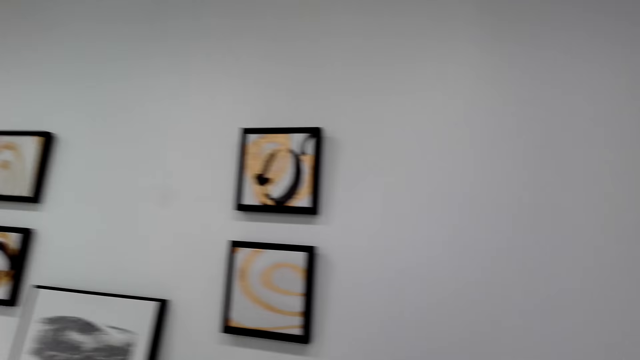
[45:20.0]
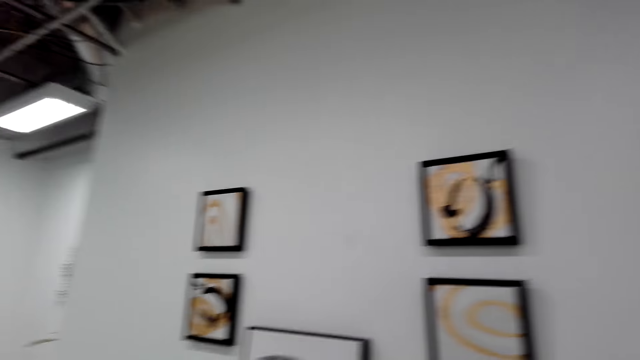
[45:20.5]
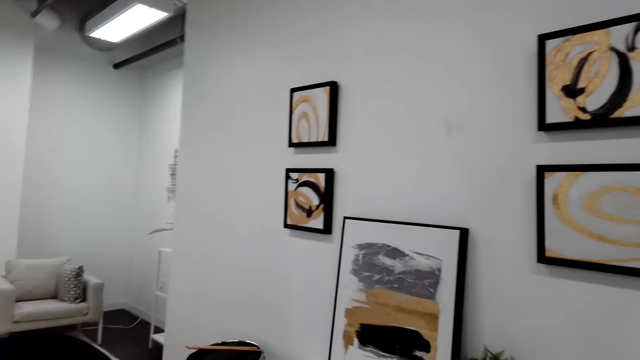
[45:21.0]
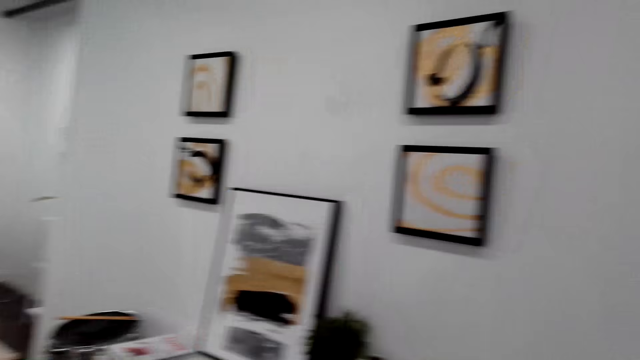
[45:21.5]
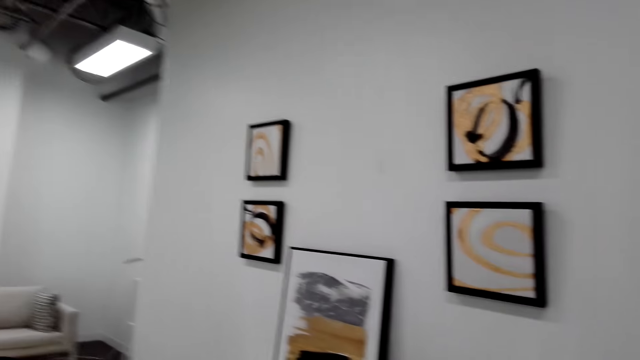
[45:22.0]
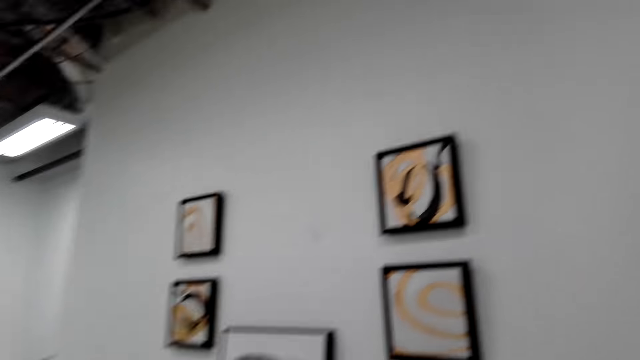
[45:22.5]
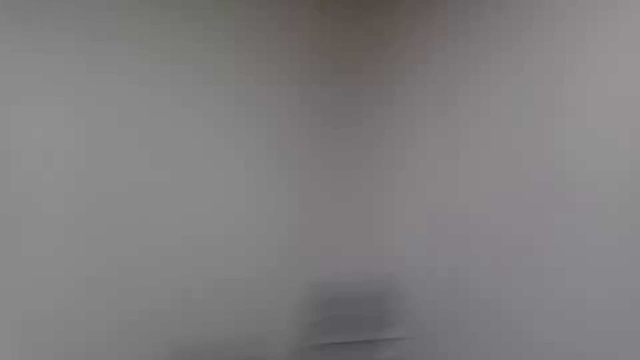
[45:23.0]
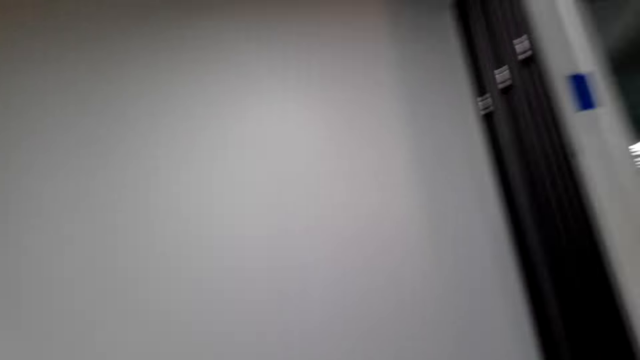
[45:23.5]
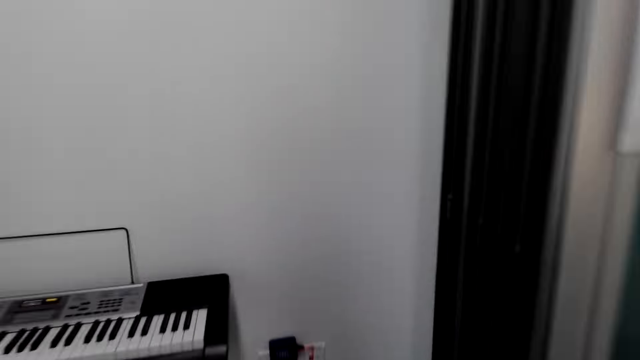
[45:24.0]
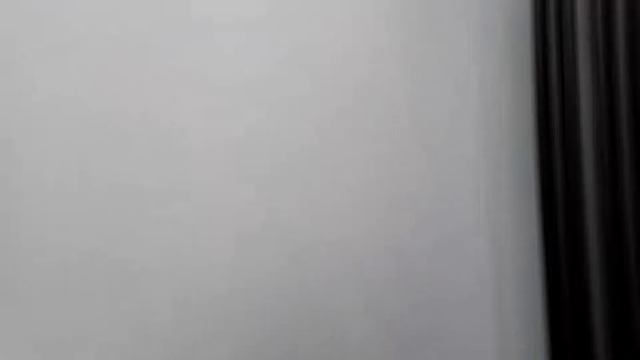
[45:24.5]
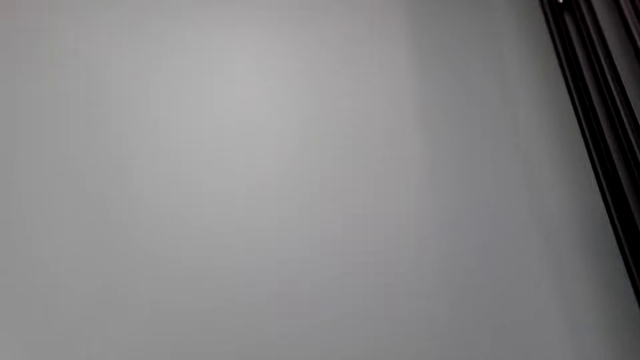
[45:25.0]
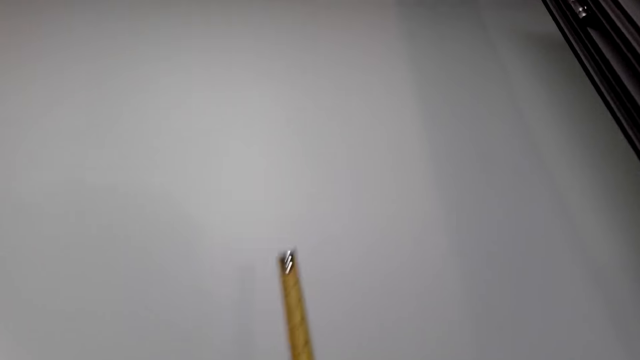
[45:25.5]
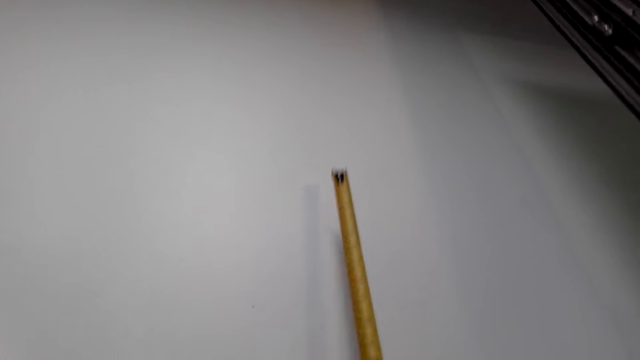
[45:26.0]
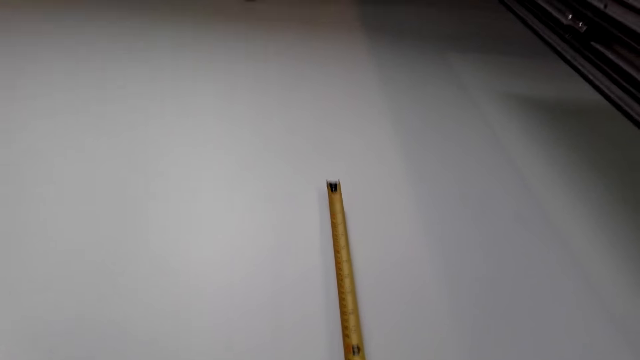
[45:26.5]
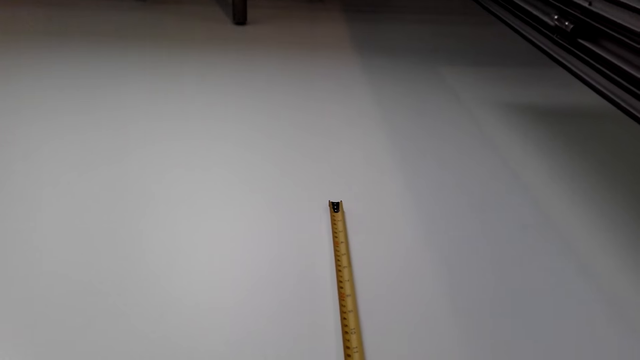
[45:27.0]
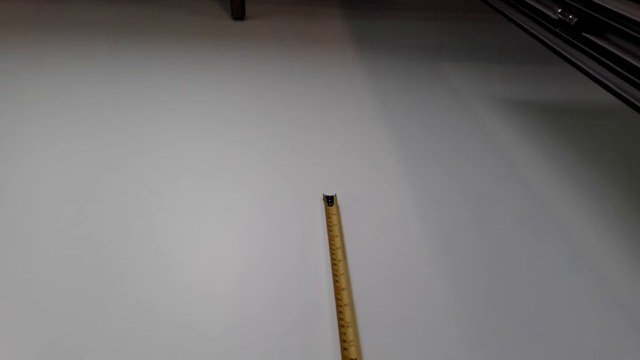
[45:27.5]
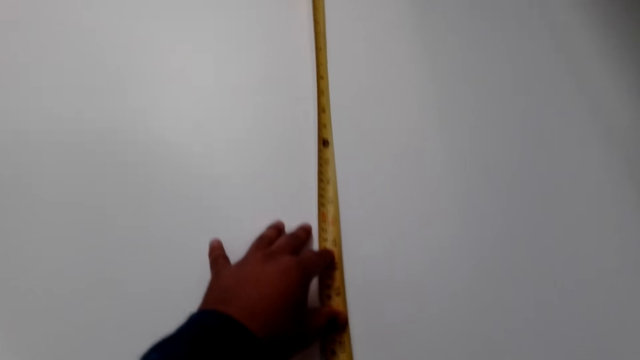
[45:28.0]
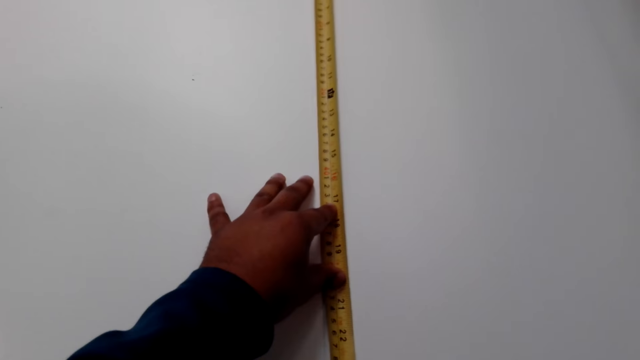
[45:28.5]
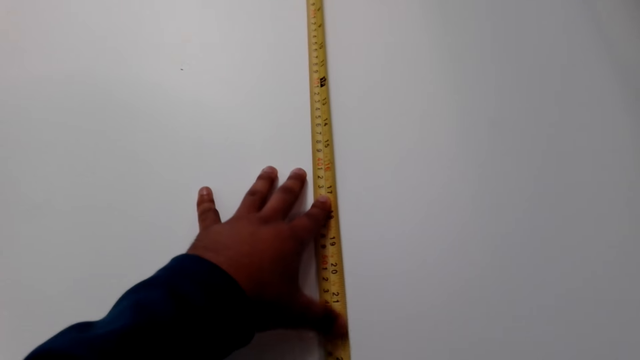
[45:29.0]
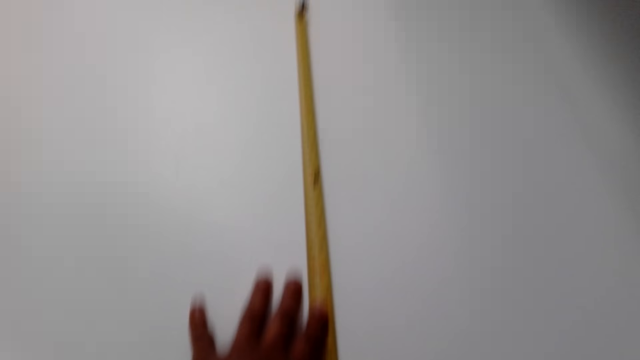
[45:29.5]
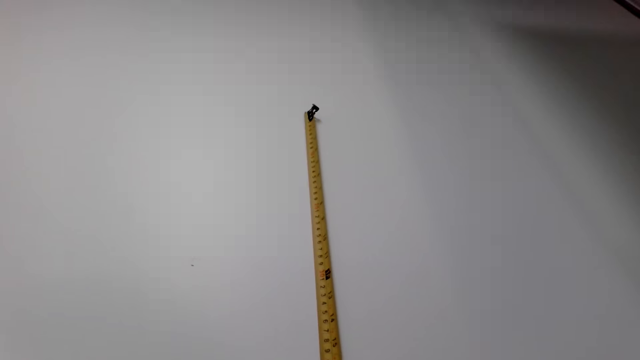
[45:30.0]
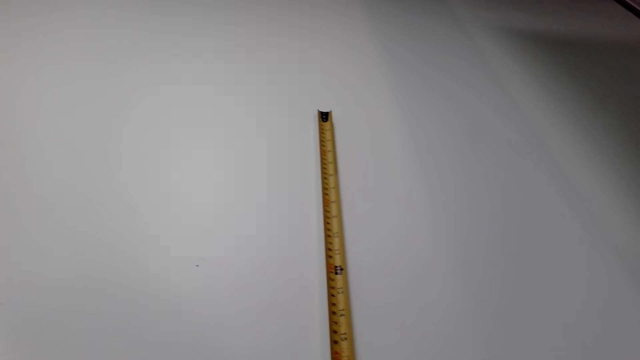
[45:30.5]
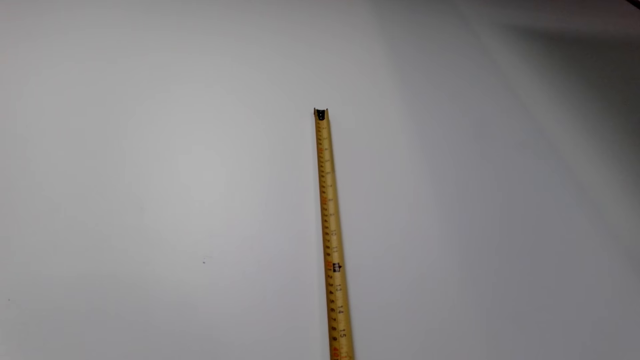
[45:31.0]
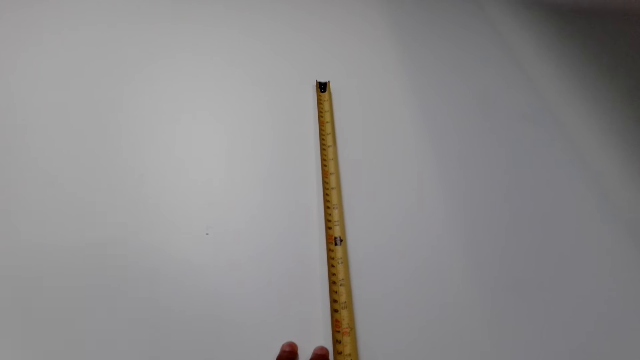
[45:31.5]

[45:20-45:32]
The camera wearer looks around. They take measurements on the wall with a tape measure.

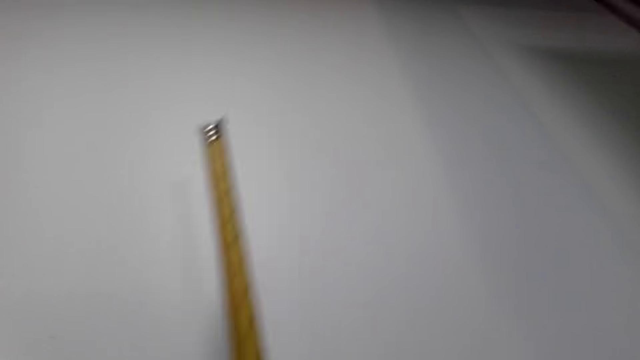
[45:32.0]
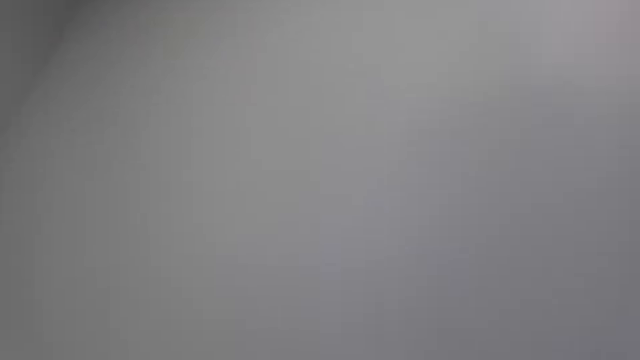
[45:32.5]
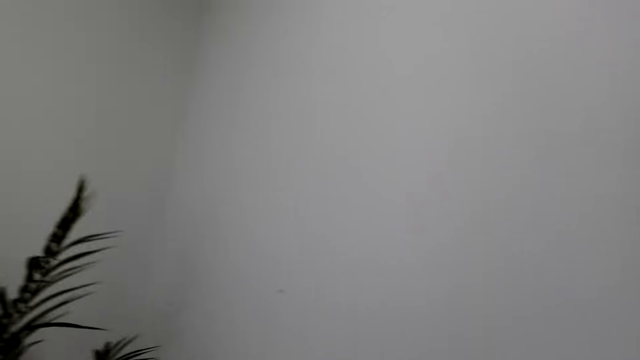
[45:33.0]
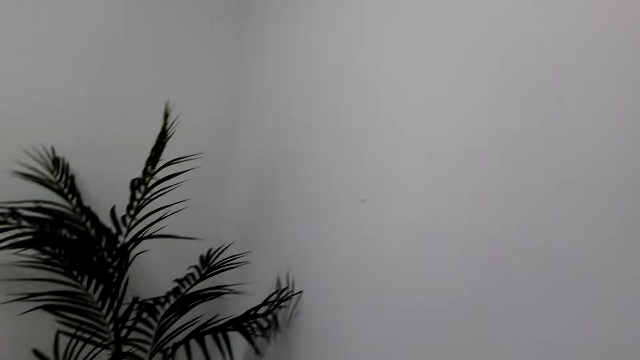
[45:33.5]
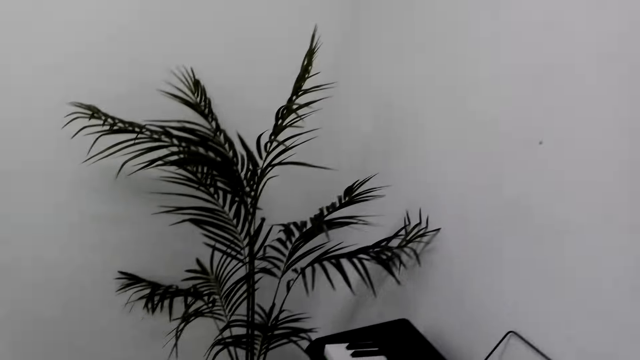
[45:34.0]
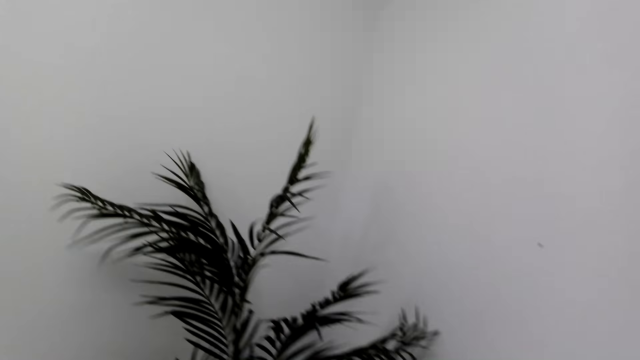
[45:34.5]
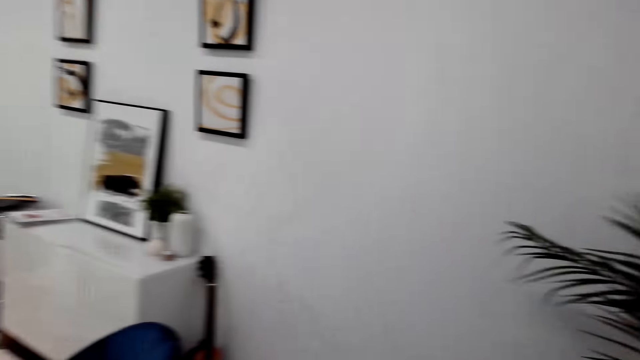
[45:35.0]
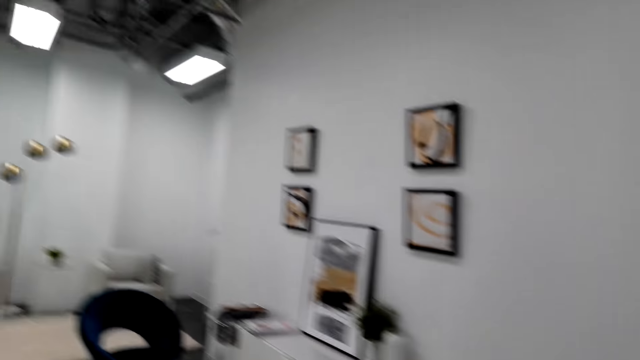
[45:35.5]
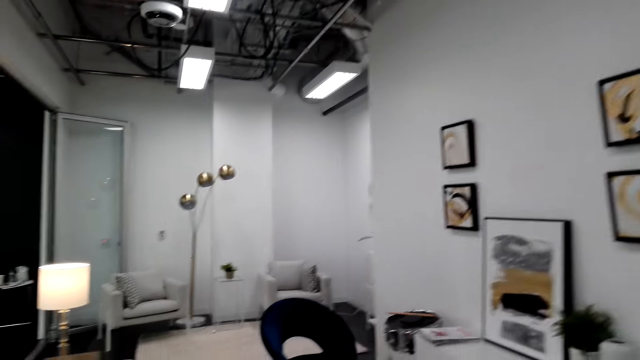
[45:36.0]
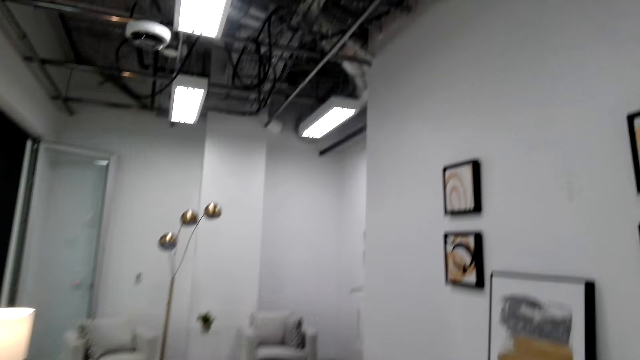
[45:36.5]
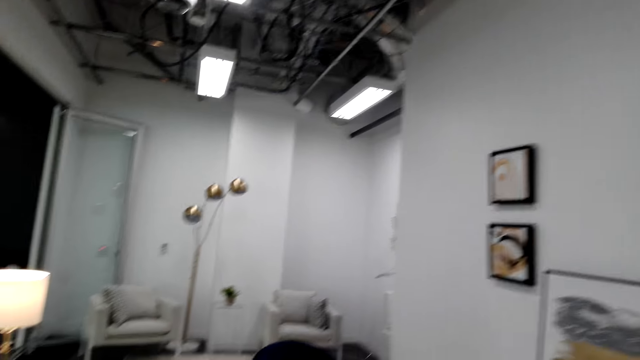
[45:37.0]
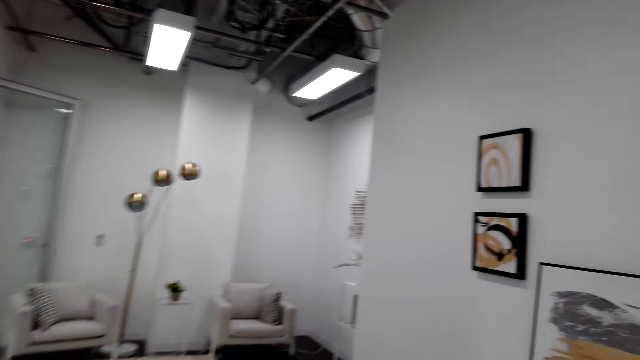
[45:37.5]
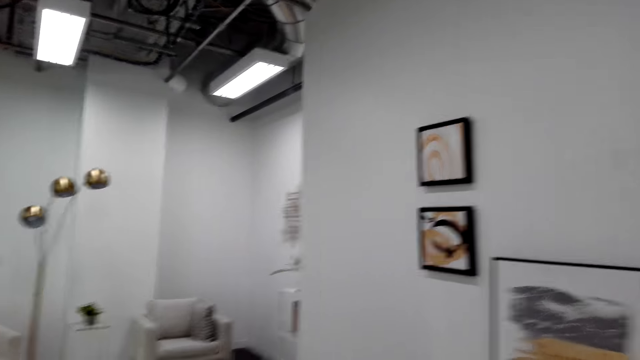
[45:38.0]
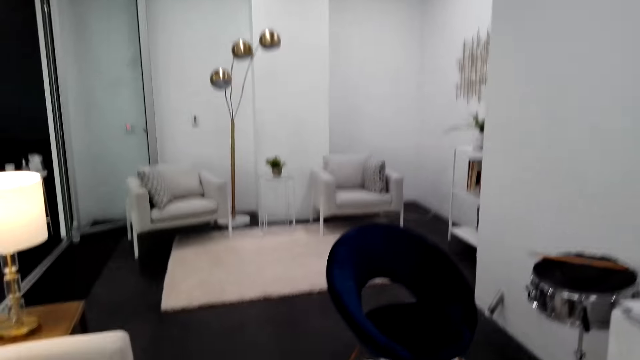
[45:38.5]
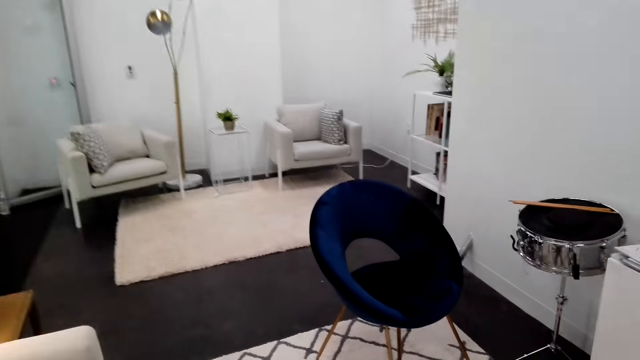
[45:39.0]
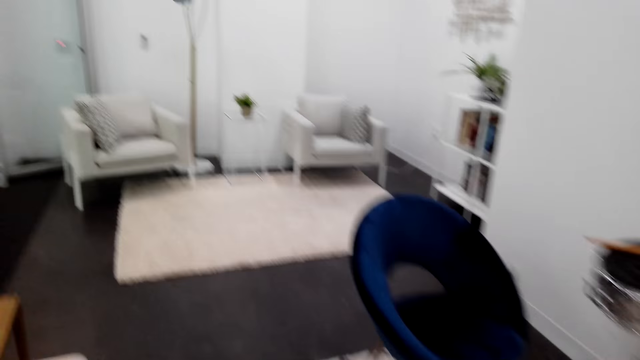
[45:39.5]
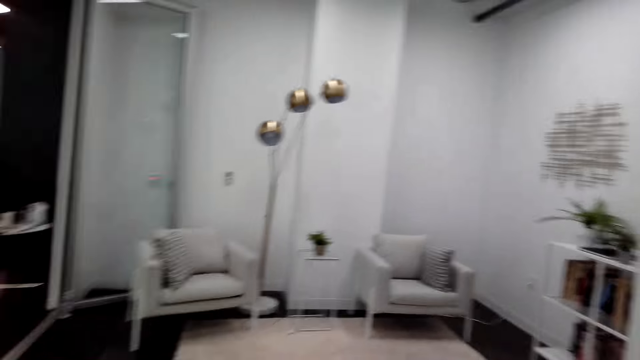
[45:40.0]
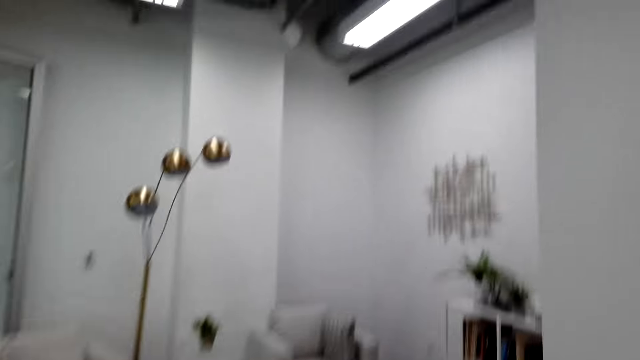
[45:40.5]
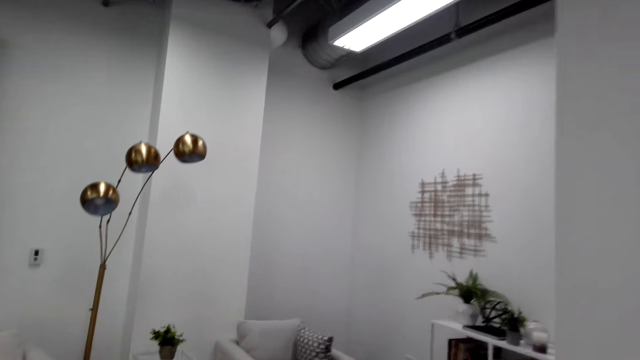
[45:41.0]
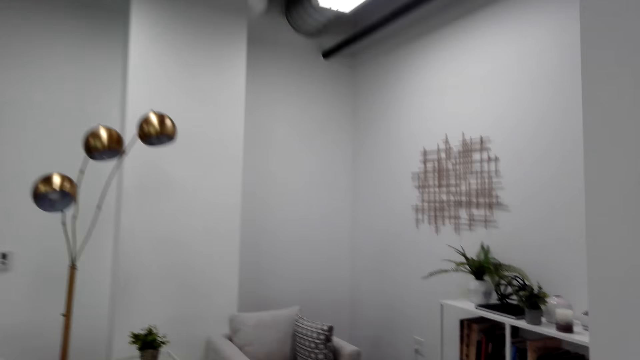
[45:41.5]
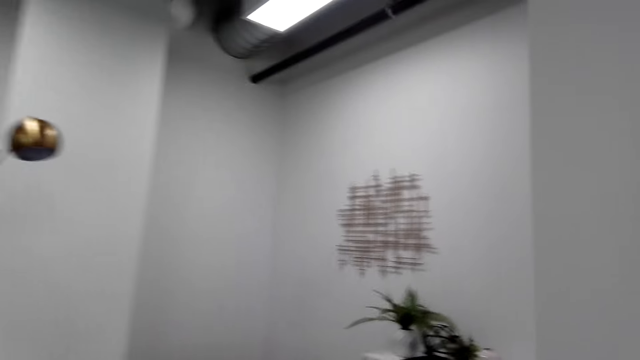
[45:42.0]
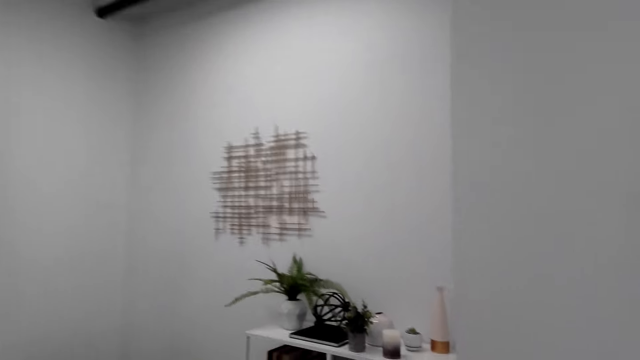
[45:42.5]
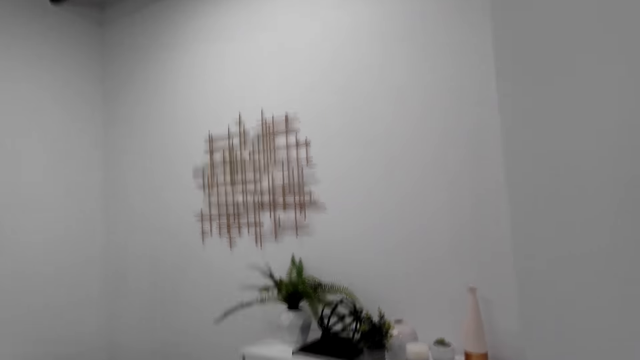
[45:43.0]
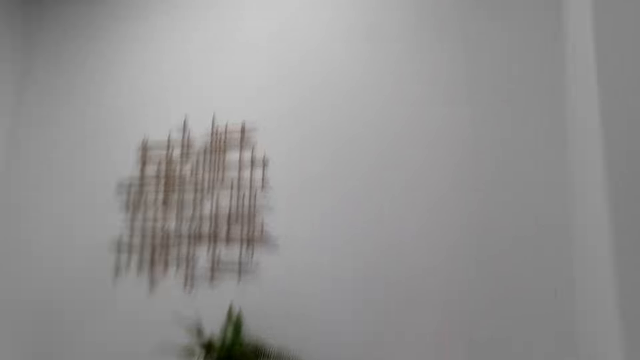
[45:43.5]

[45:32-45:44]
The camera wearer walks on the floor.
